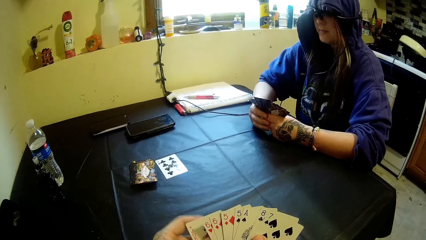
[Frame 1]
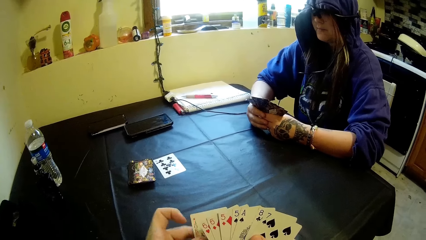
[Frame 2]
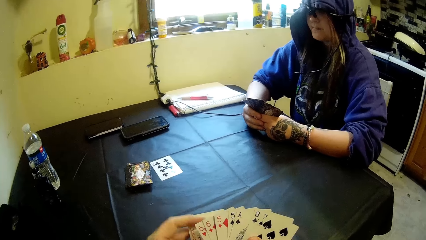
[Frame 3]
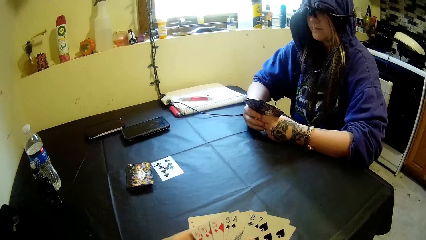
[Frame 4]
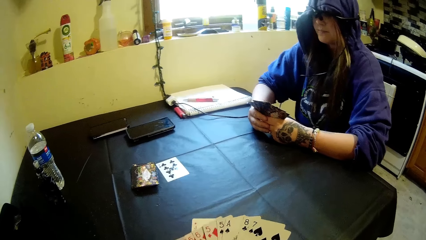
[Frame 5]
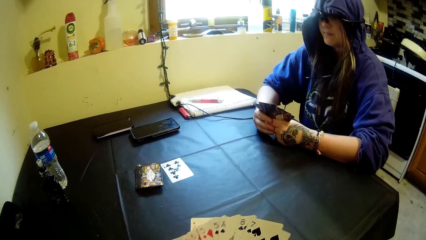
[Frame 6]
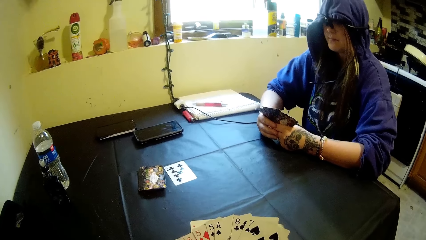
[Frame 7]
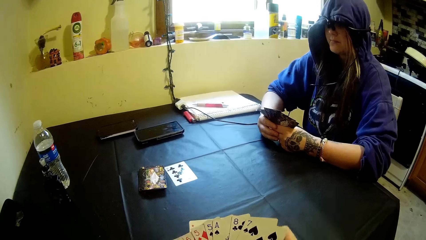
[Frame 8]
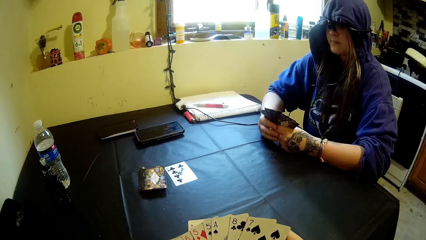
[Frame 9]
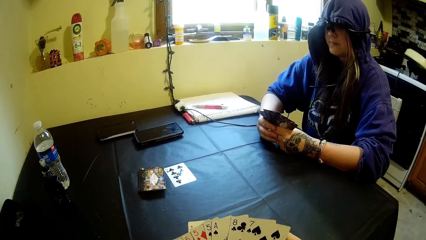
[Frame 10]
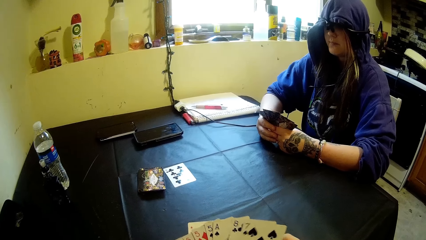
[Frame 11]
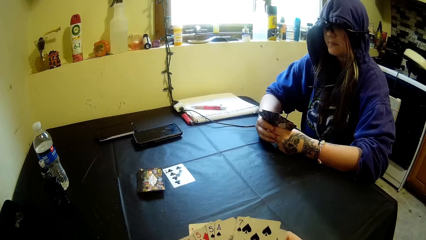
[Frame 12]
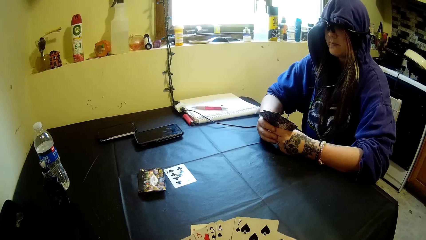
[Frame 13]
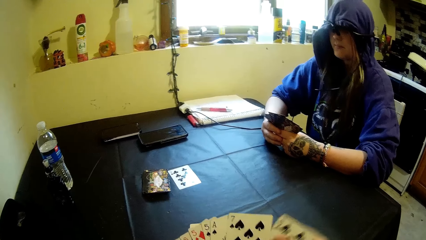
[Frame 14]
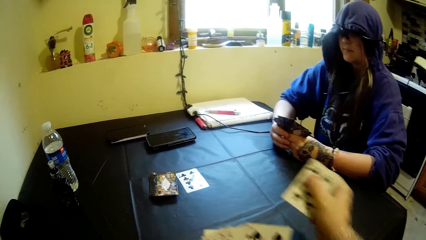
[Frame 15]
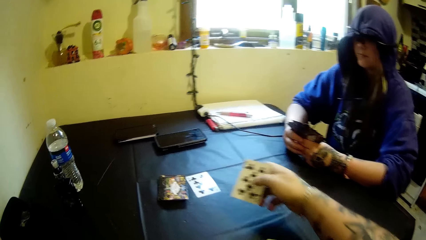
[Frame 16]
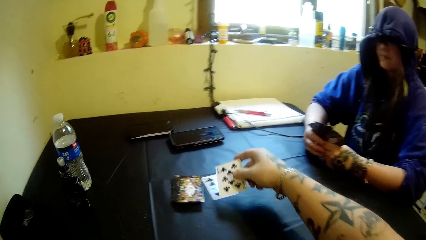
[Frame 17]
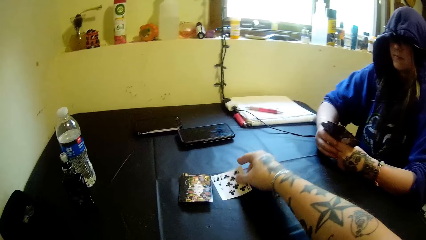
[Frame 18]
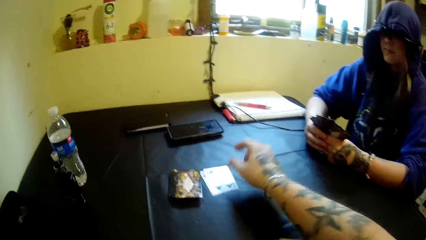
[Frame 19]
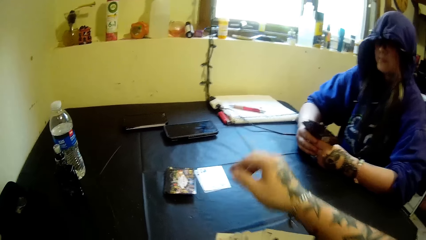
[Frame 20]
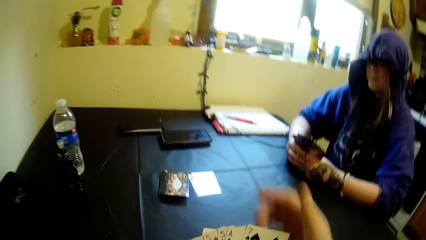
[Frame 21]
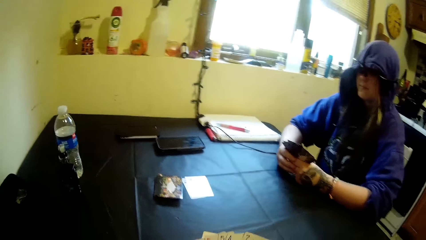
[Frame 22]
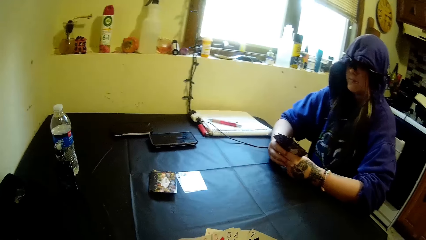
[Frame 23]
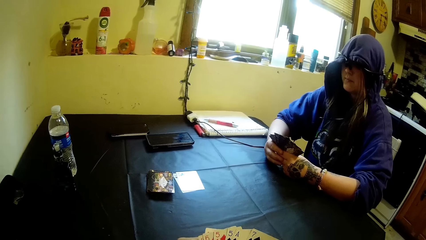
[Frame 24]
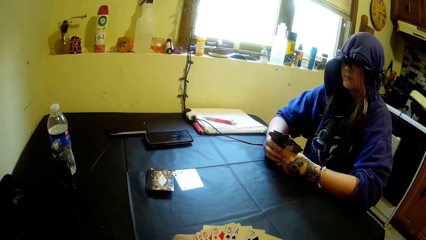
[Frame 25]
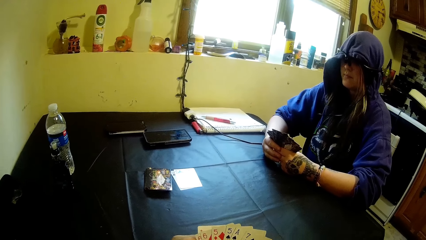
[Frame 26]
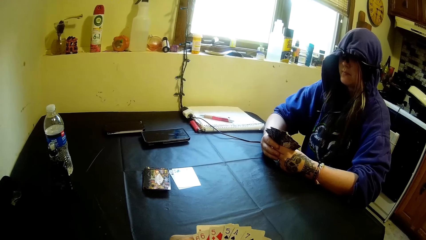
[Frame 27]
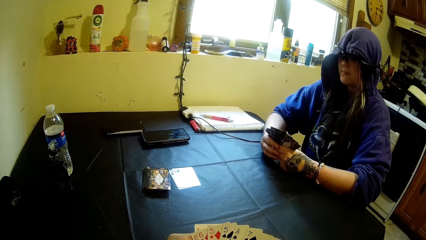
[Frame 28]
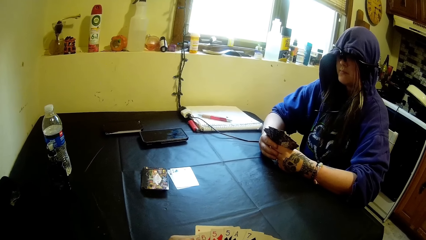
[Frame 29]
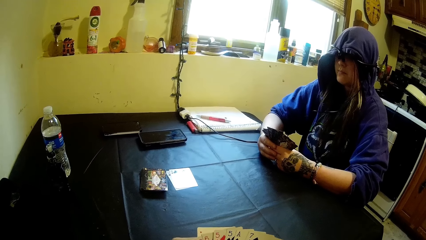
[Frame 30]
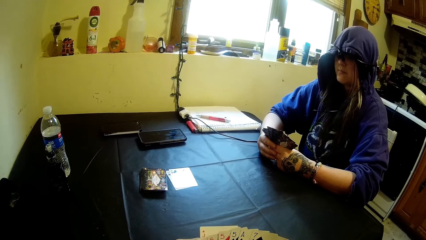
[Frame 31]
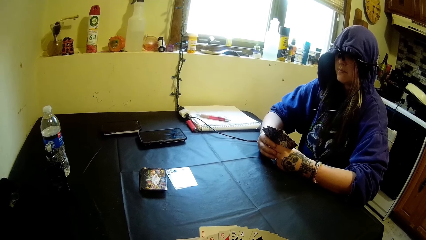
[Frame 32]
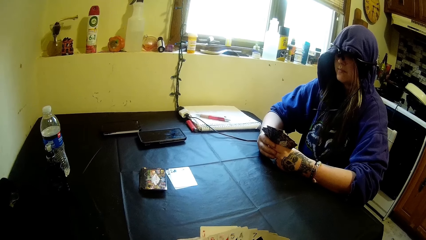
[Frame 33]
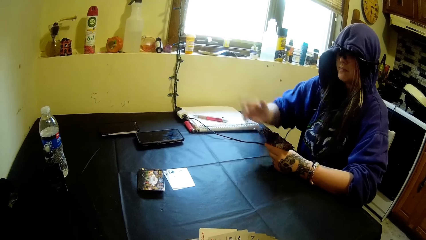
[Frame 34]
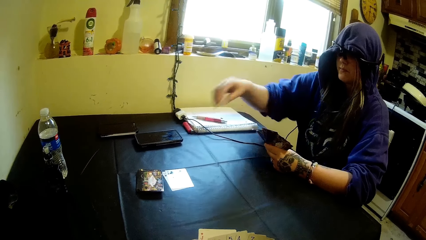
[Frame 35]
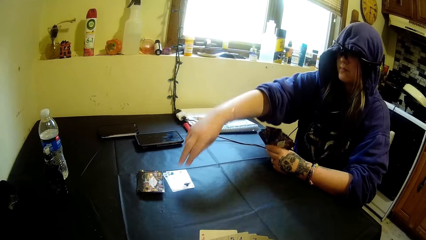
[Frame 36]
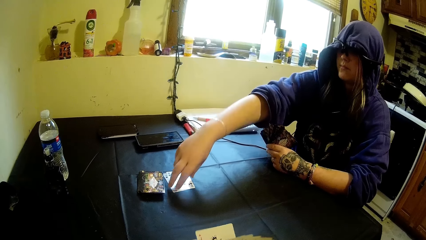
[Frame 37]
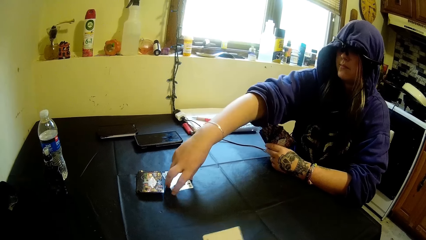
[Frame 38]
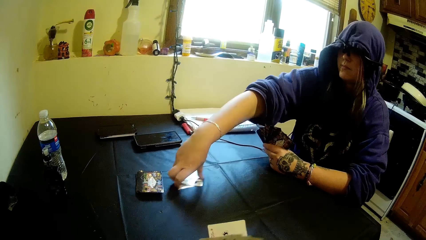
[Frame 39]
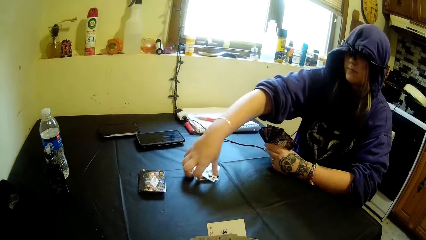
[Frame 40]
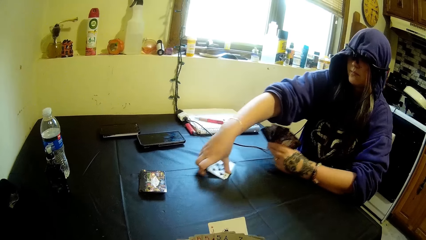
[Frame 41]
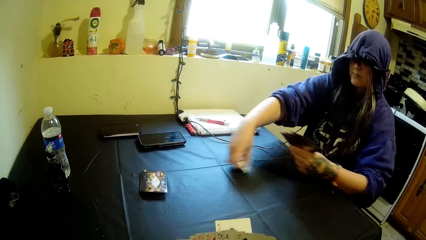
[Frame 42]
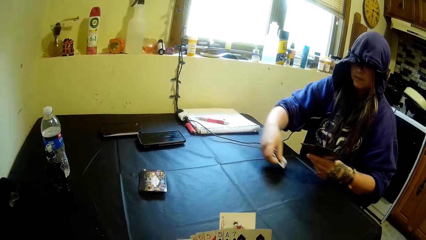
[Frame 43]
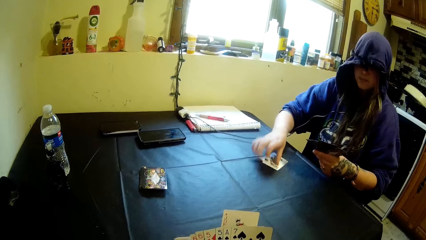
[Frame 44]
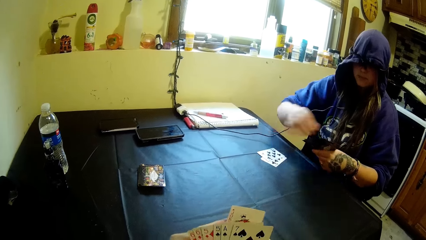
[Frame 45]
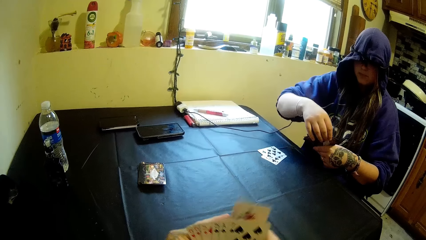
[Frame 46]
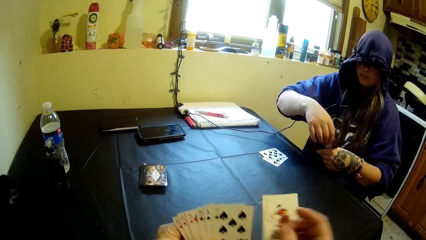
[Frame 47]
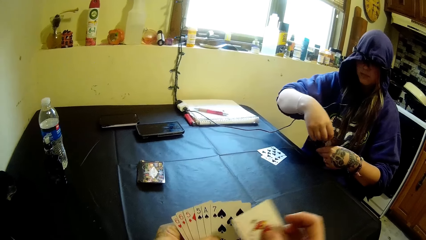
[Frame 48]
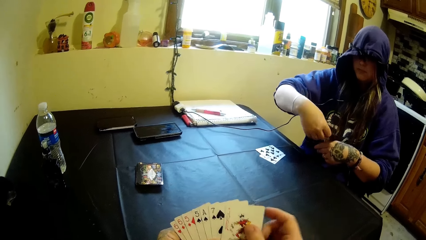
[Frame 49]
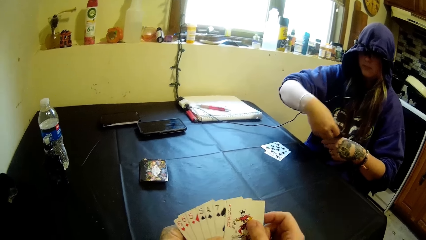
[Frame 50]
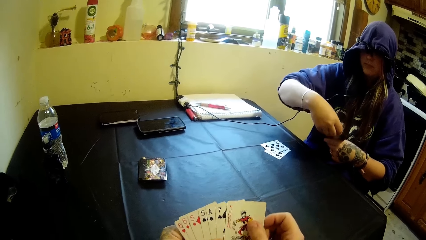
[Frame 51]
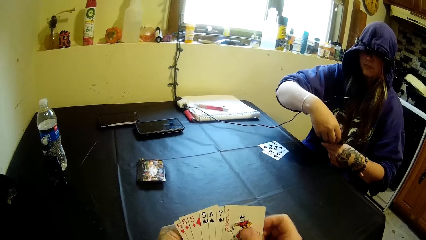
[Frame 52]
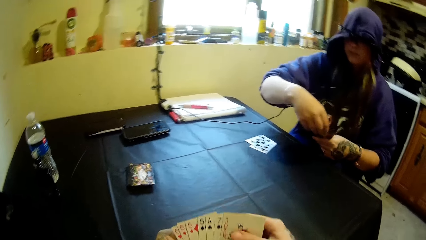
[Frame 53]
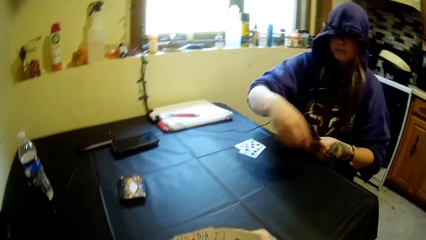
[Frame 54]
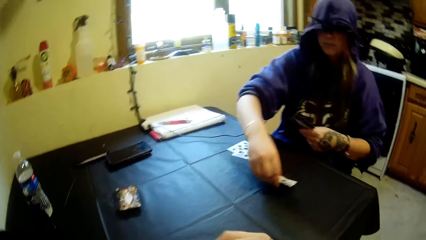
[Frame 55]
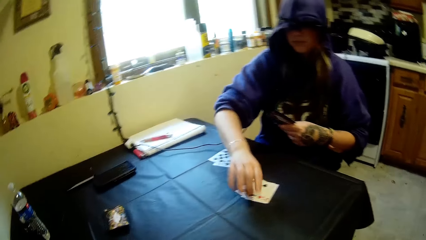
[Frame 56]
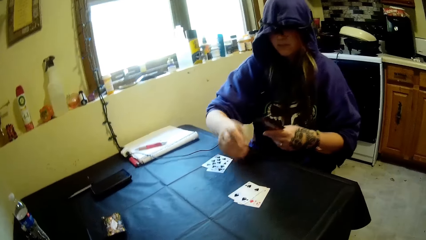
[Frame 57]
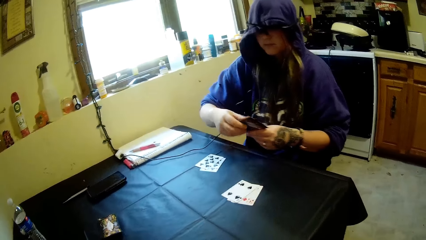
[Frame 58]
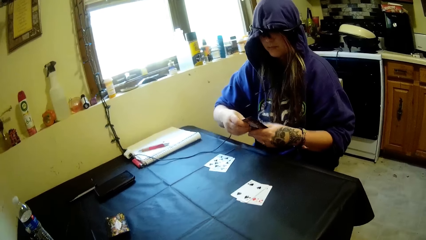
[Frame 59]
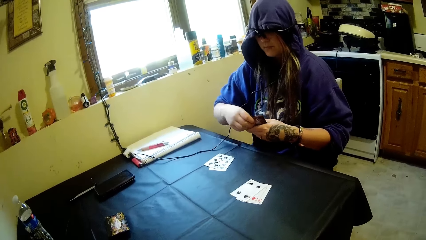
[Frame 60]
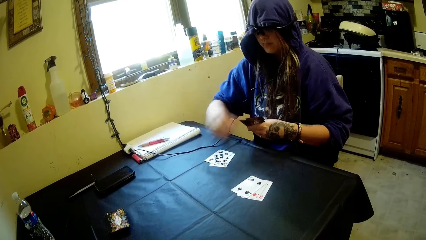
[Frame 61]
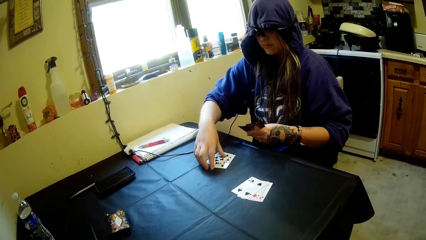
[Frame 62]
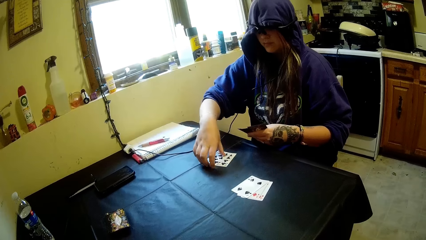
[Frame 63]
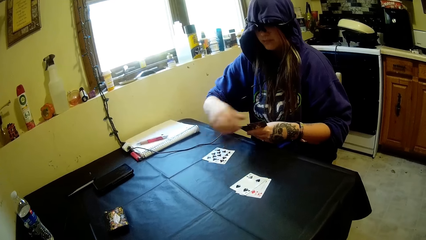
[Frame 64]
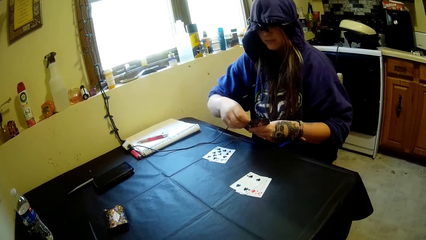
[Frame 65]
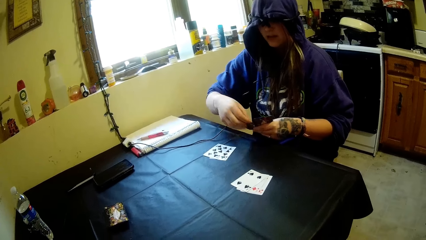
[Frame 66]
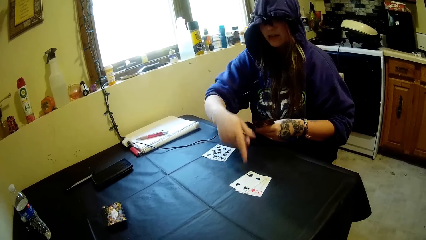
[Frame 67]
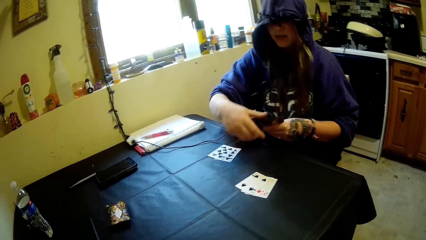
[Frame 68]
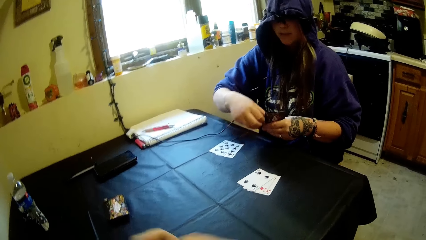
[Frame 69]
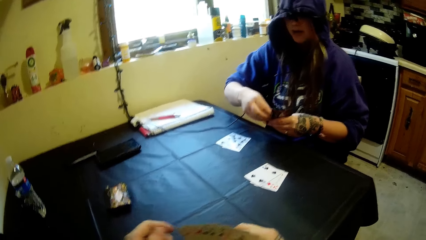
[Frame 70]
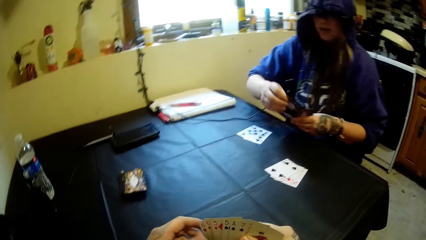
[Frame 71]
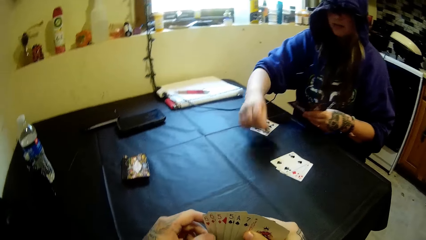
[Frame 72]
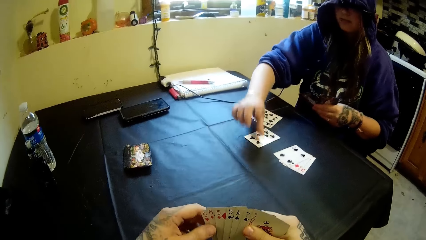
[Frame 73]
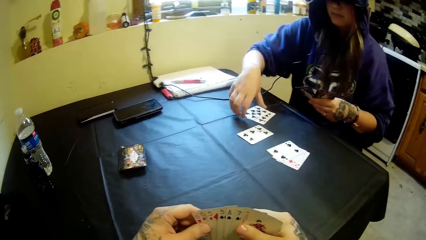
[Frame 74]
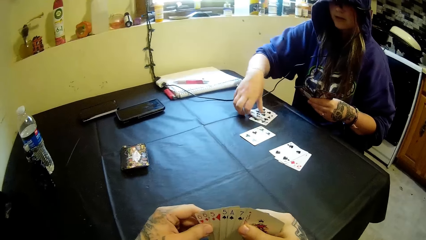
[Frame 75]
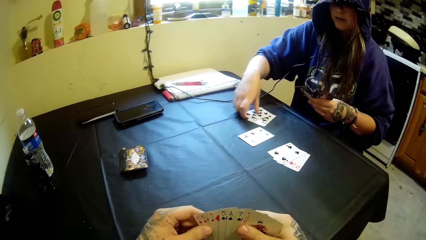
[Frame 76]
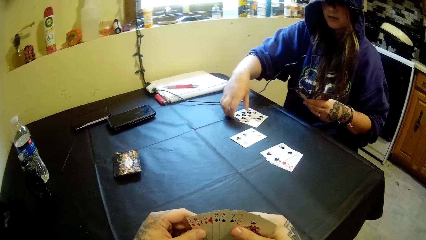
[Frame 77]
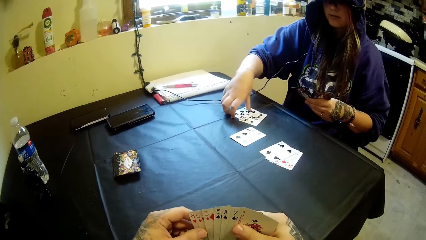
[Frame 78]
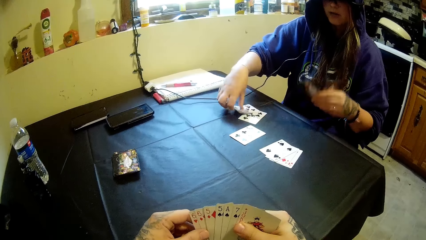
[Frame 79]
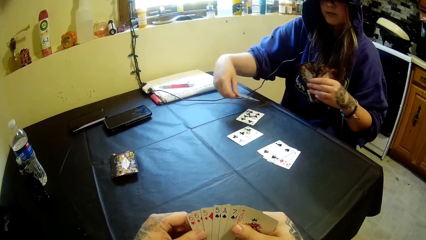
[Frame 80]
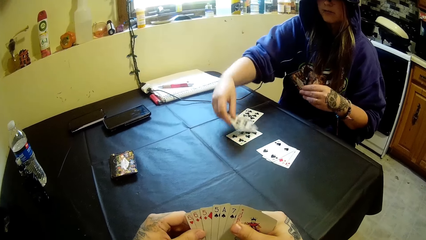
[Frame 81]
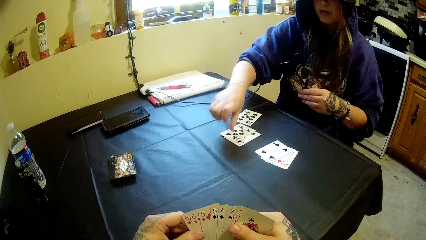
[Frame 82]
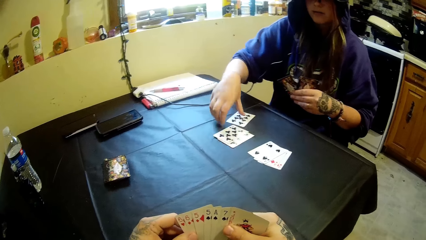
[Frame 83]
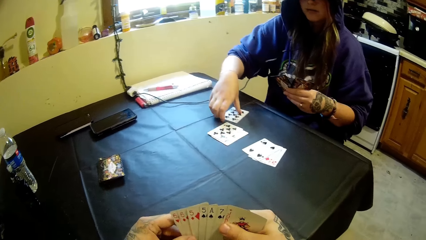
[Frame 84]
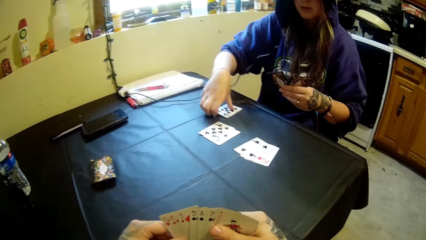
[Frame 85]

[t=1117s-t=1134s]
The camera wearer counts the cards. He shuffles the cards in his hands, takes out a card from the cards in his hands with his right hand, and drops the card on the cards on the table. A woman moves the cards on the table closer to her with her right hand. The woman picks cards from the table and drops a card on the table. The camera wearer shuffles the cards in his hands. He counts the cards. The woman takes out some cards from the cards in her hands with her right hand. The woman places the cards on the table with her right hand. The woman touches the cards on the table with her right hand. The woman touches the cards in her left hand with her right hand. The woman points to the cards on the table with her right hand. The woman attempts to pick cards from the table. The woman takes a card from the cards in her left hand with her right hand. The woman places the card on the table. The woman places the cards on the table on each other with her right hand. The camera wearer holds the cards.
